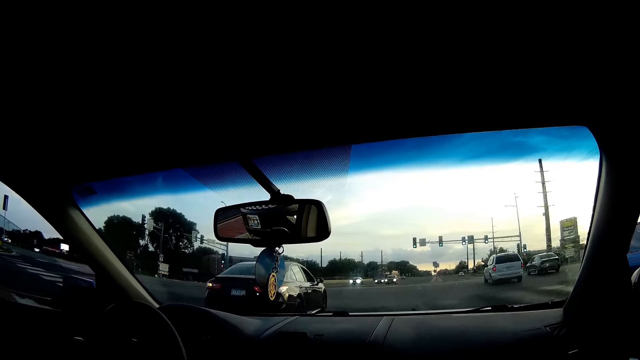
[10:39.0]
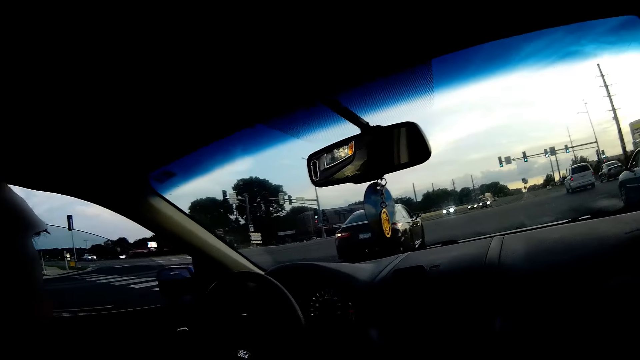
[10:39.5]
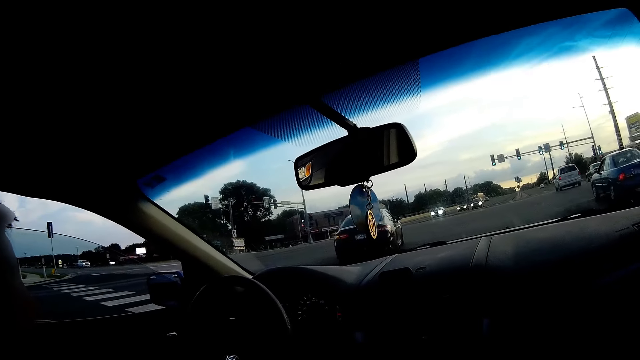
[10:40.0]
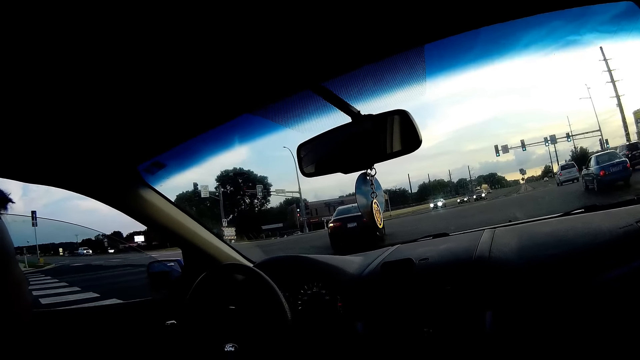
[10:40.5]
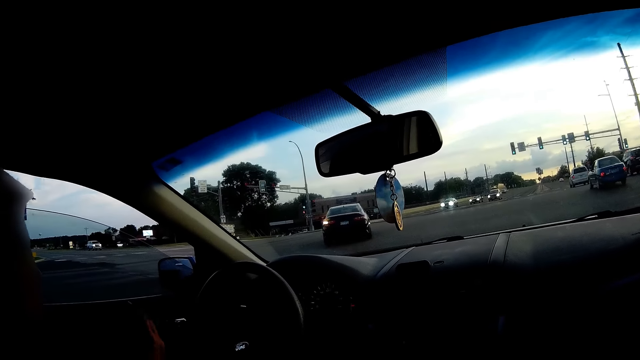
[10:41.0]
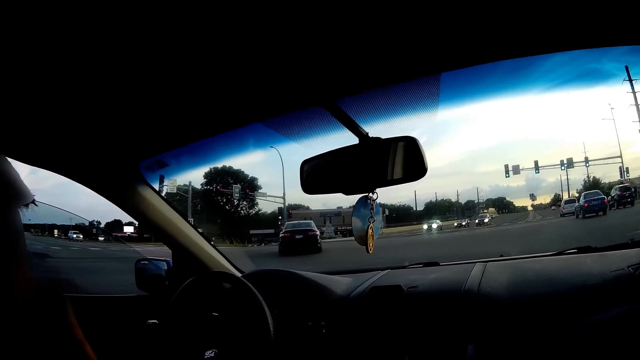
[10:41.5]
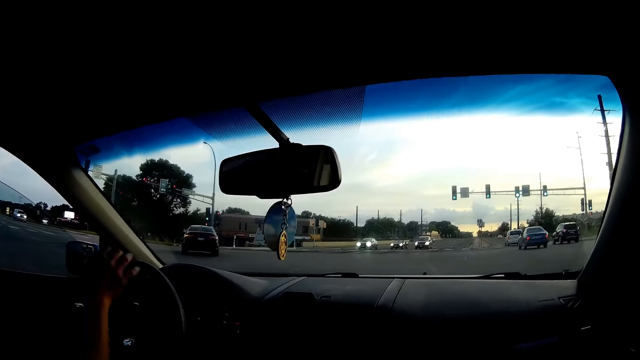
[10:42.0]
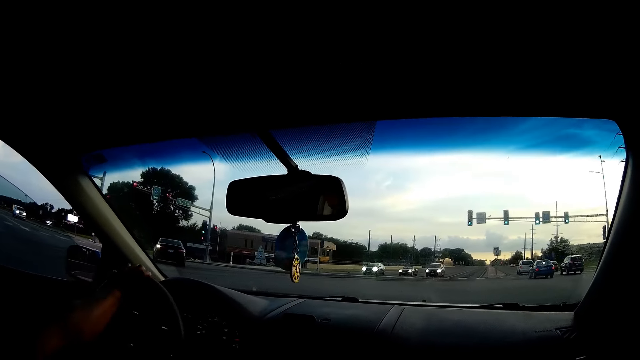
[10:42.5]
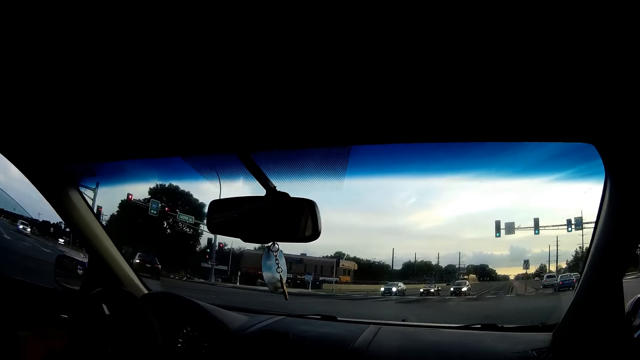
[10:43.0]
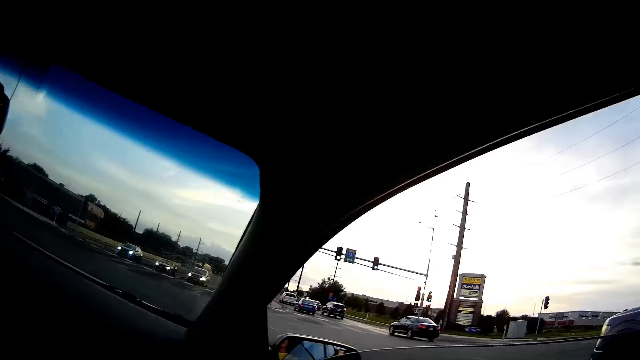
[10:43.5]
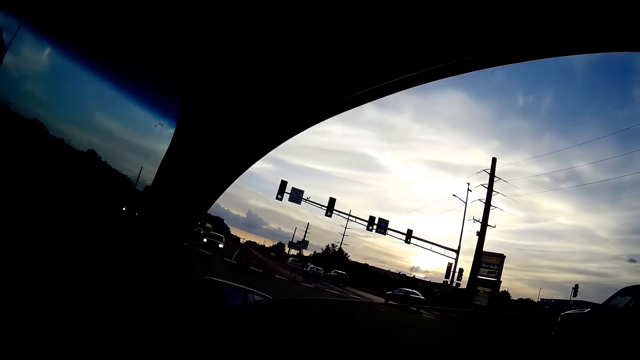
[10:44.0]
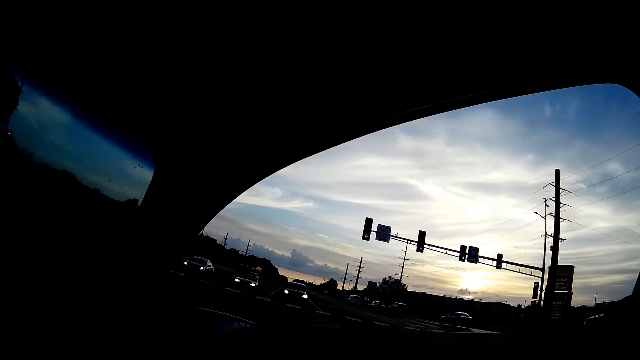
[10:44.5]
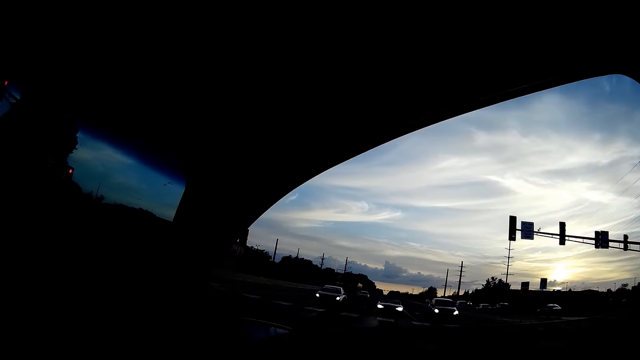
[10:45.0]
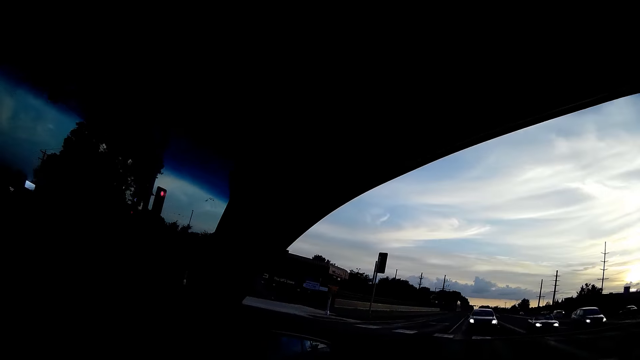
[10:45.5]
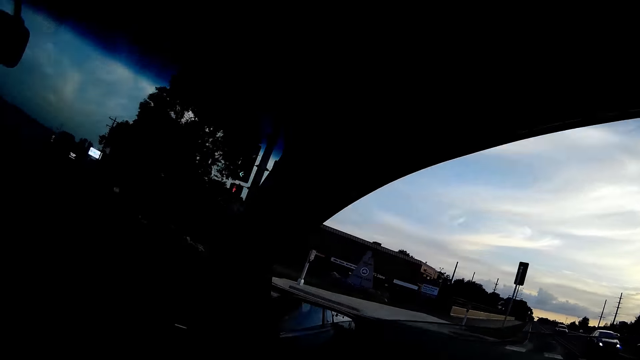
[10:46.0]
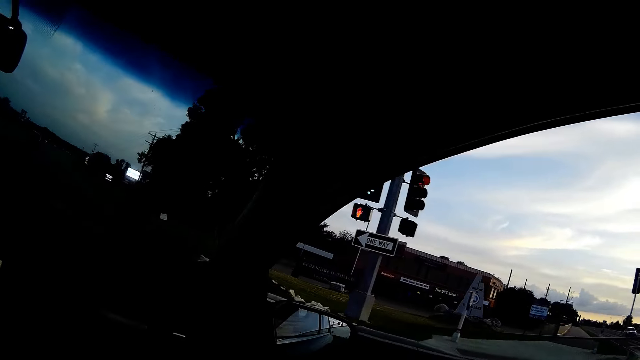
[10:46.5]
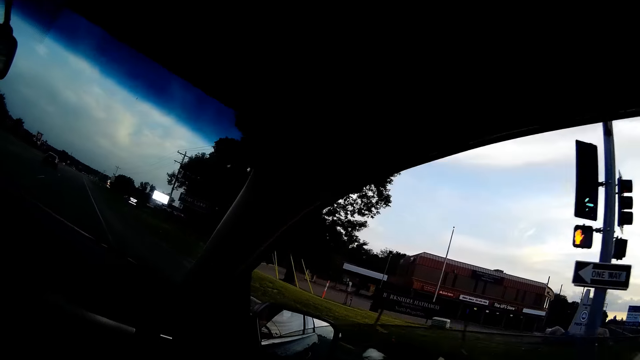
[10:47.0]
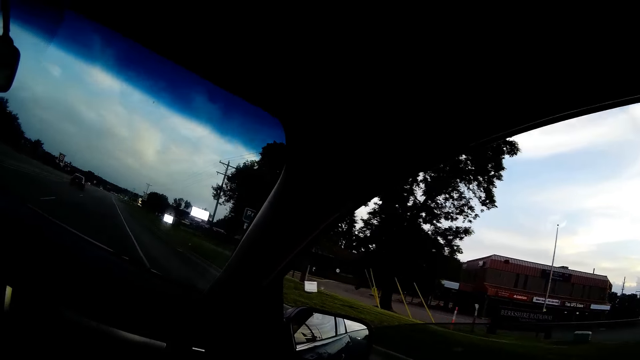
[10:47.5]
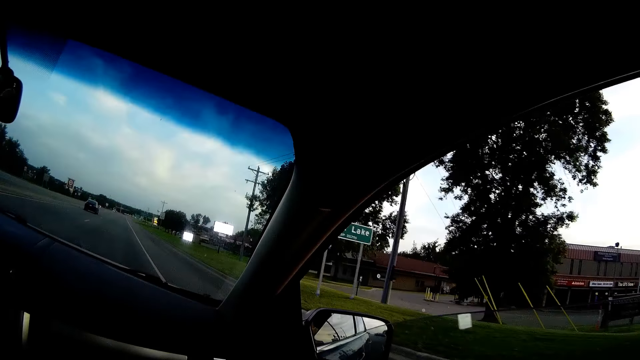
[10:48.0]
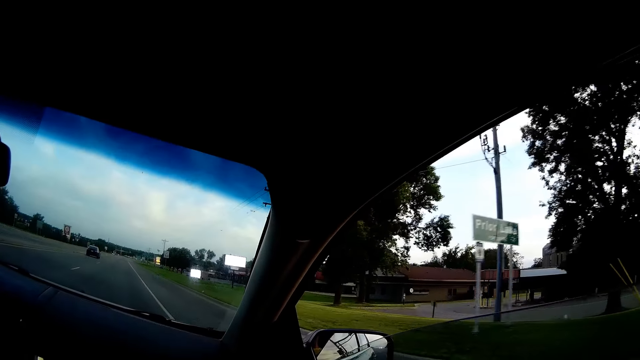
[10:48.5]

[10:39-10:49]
The man drives the car with his right hand and puts a cigarette in his mouth with his right hand.

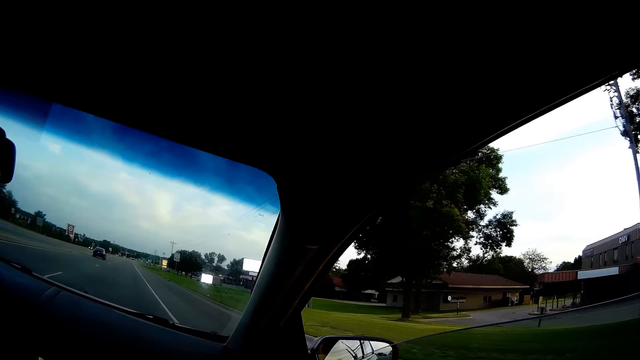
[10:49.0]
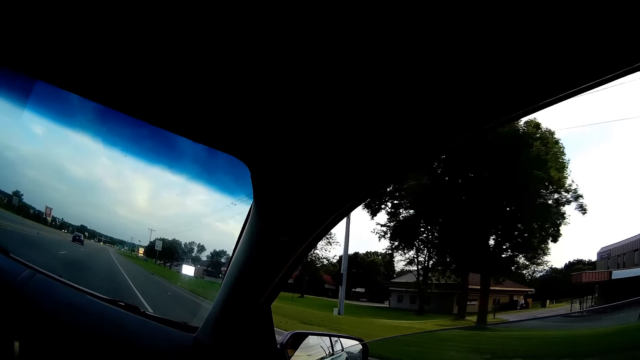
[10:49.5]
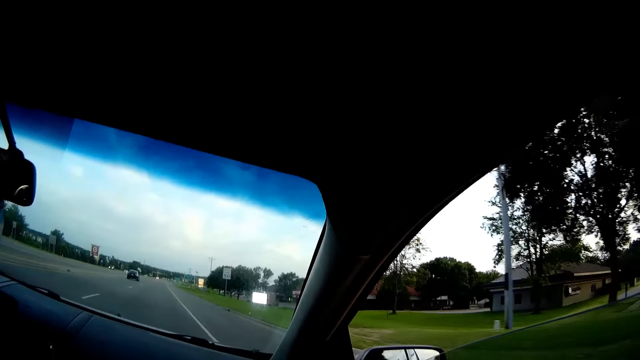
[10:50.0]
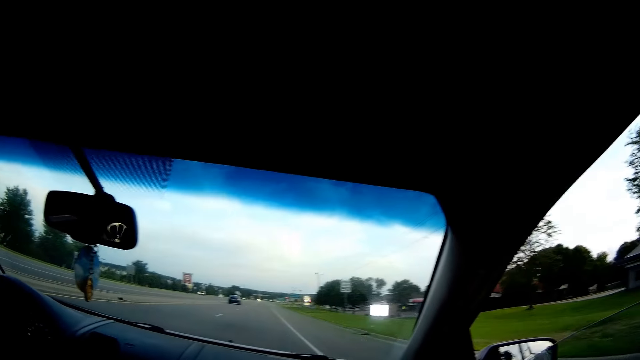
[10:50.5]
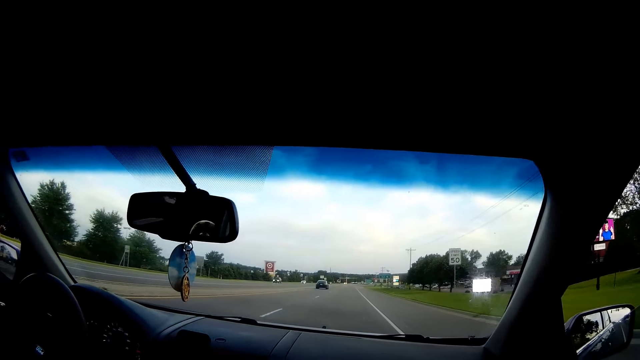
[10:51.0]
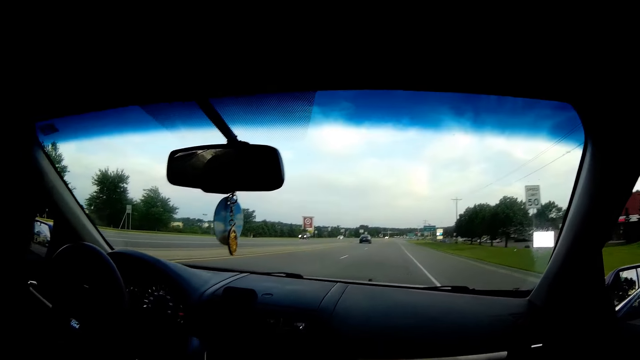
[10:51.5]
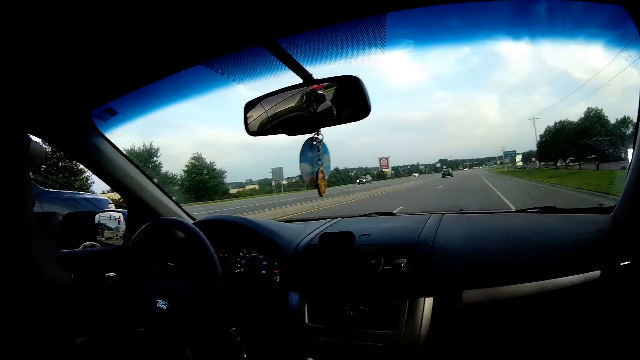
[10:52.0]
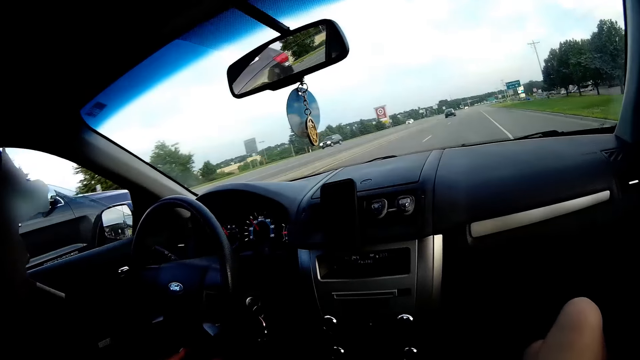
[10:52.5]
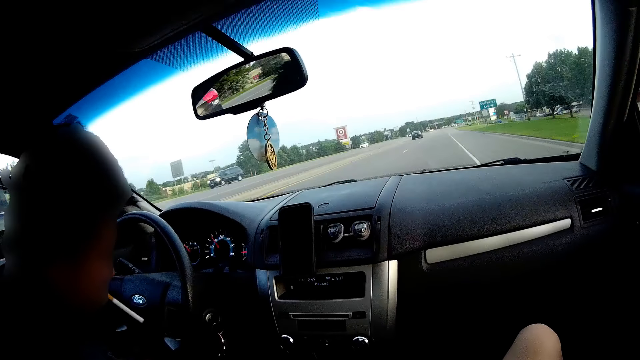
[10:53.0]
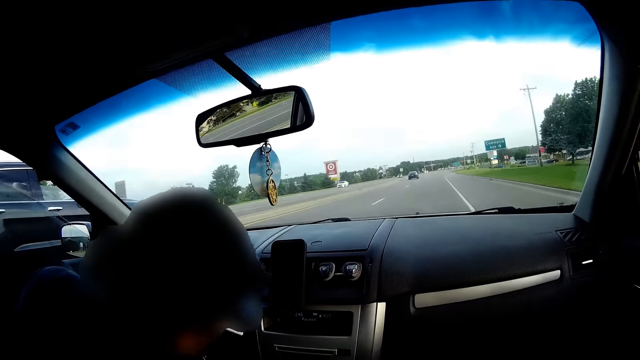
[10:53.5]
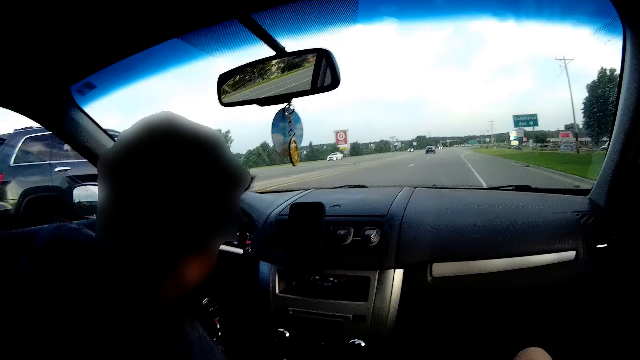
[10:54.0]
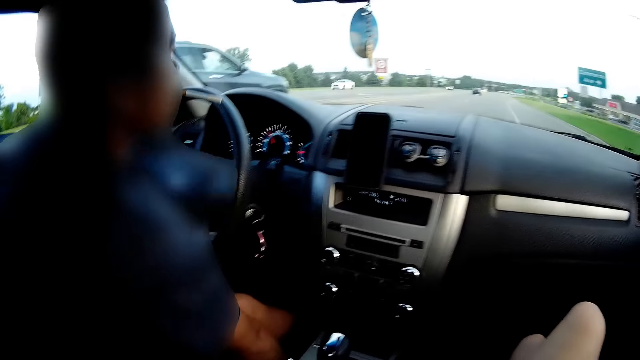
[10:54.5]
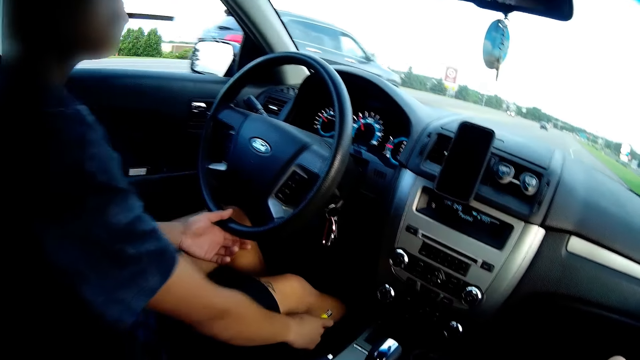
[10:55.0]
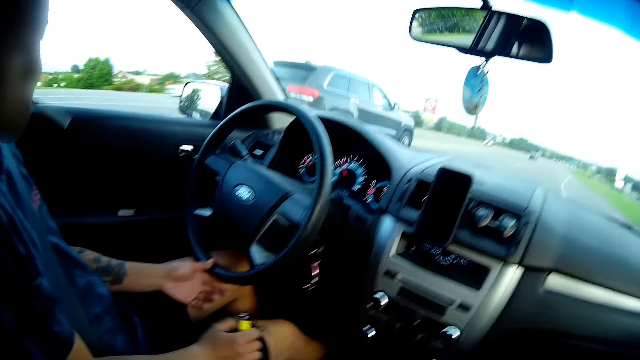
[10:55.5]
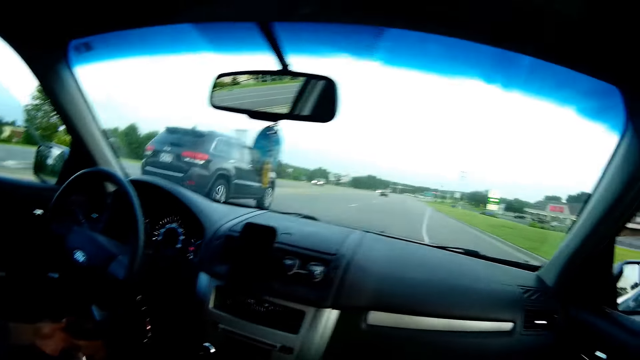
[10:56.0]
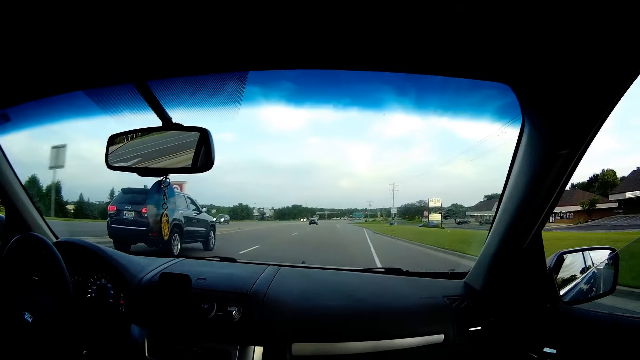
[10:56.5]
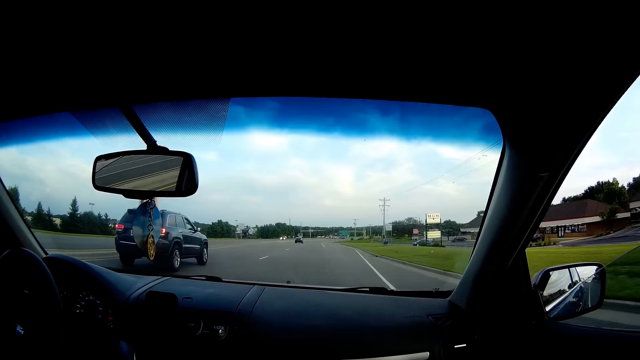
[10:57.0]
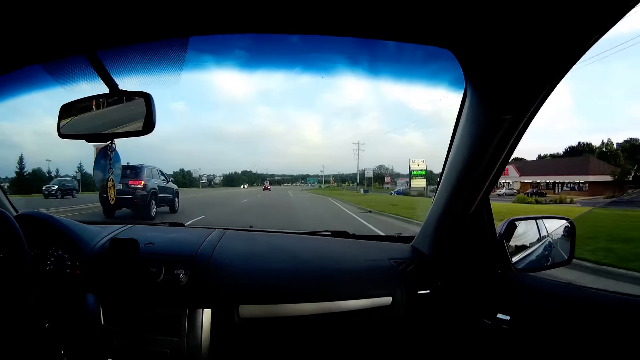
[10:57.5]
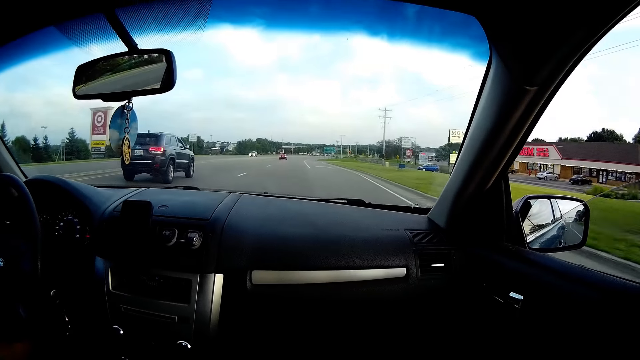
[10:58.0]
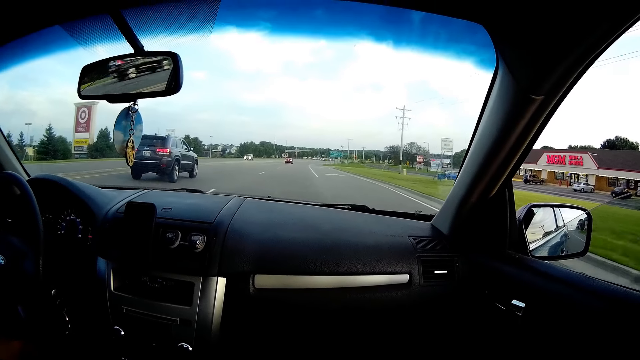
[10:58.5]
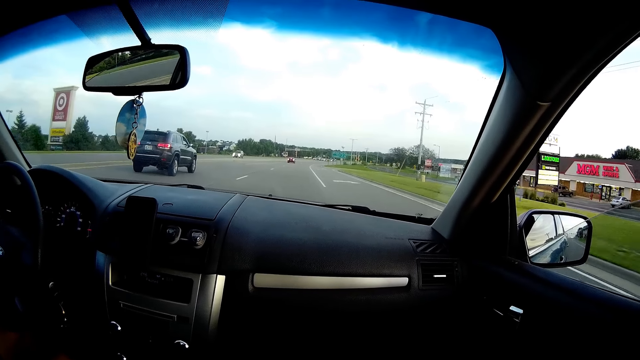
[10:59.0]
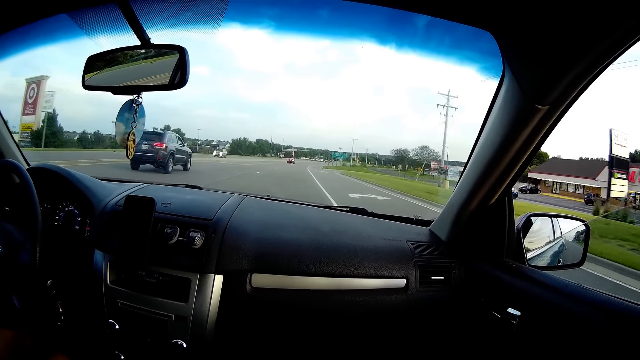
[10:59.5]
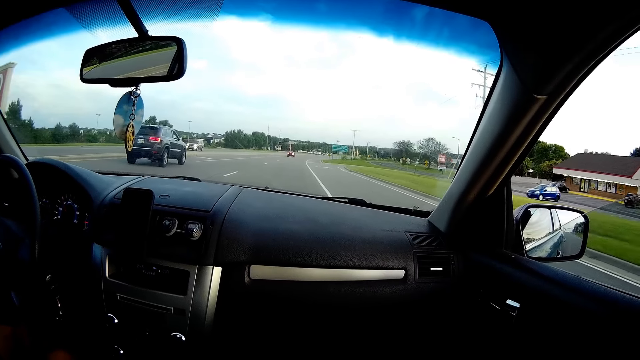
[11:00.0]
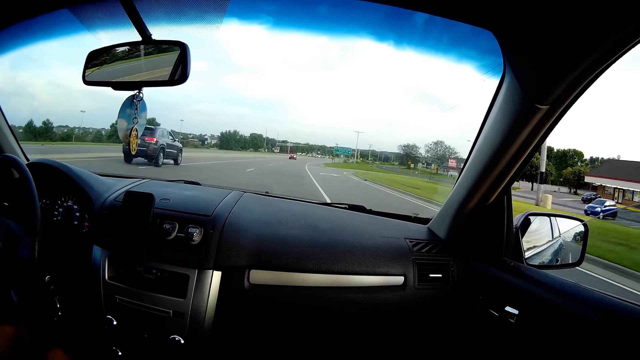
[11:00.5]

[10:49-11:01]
The man interacts with the camera wearer. The man picks up a lighter from the car floor with his right hand.
